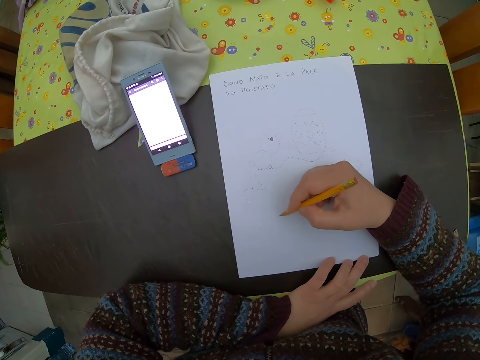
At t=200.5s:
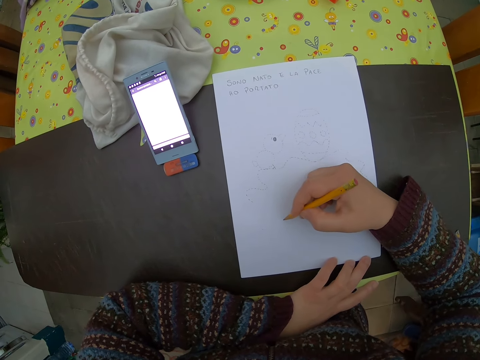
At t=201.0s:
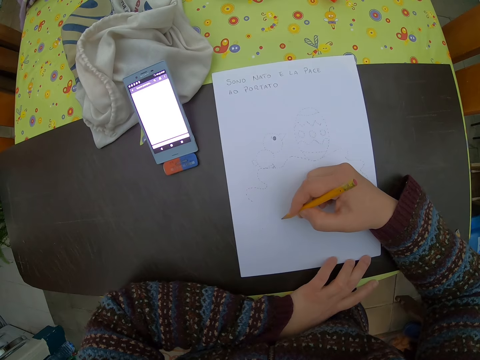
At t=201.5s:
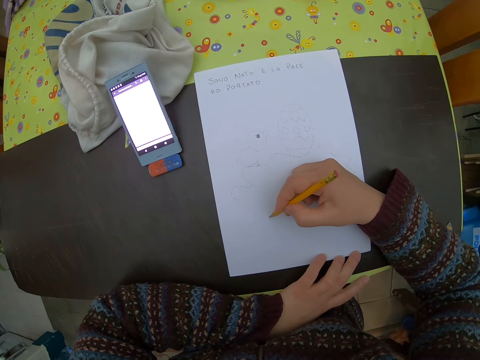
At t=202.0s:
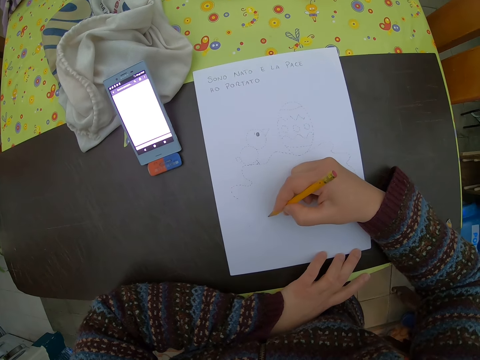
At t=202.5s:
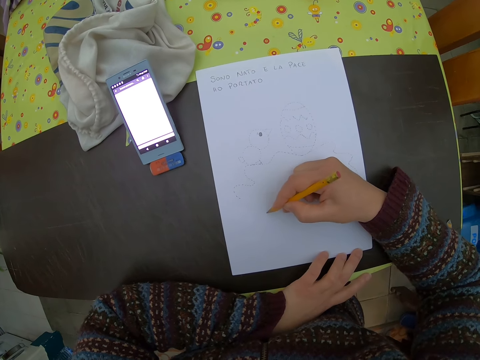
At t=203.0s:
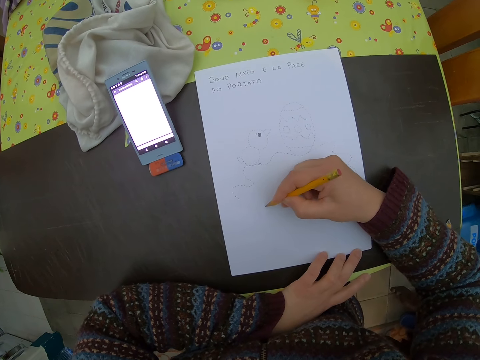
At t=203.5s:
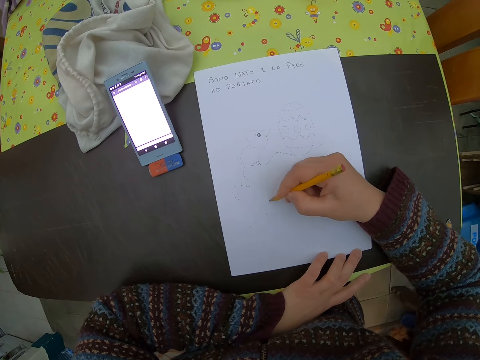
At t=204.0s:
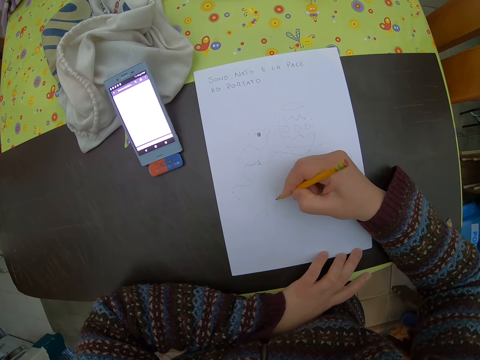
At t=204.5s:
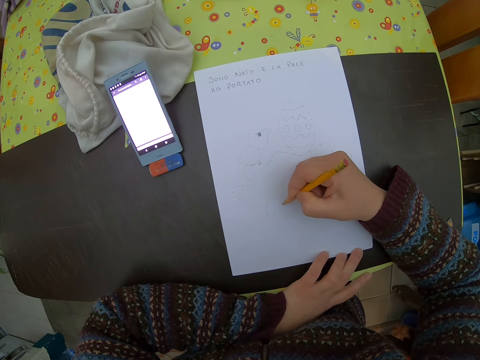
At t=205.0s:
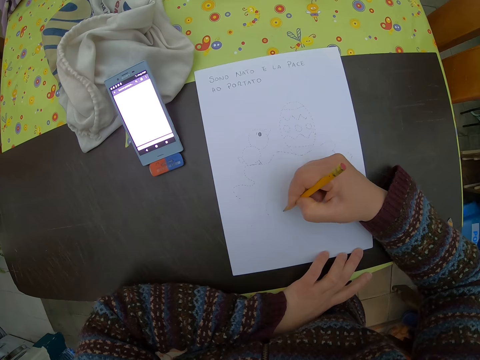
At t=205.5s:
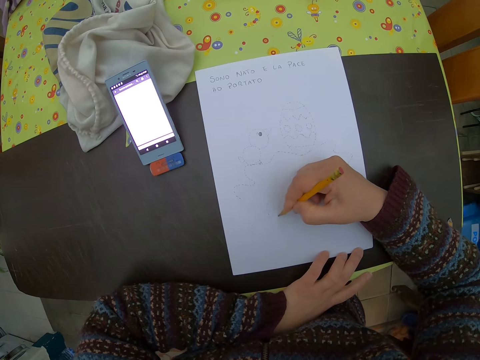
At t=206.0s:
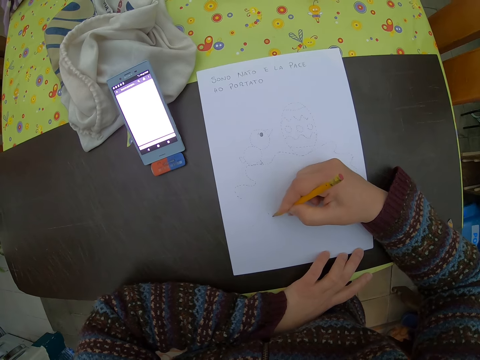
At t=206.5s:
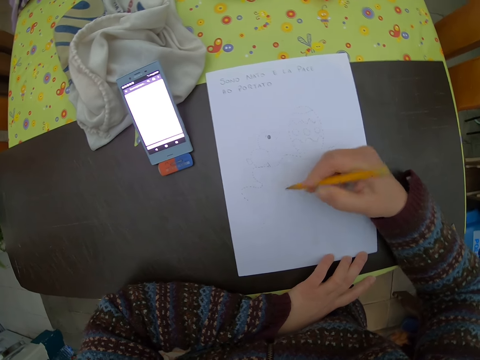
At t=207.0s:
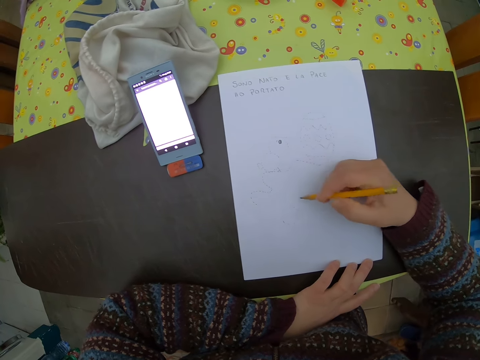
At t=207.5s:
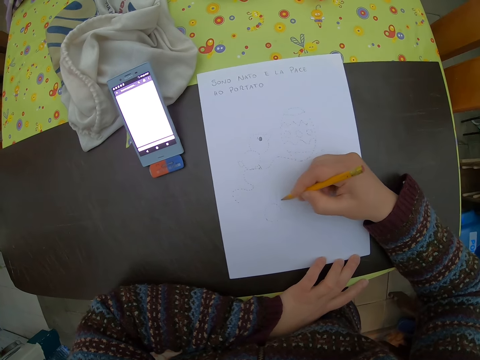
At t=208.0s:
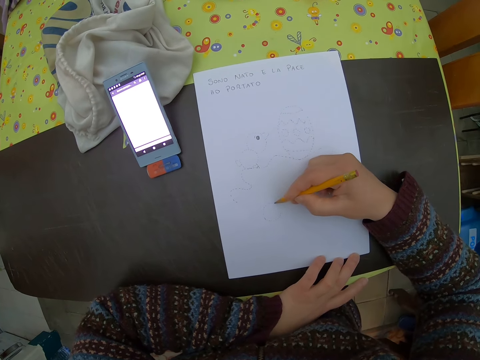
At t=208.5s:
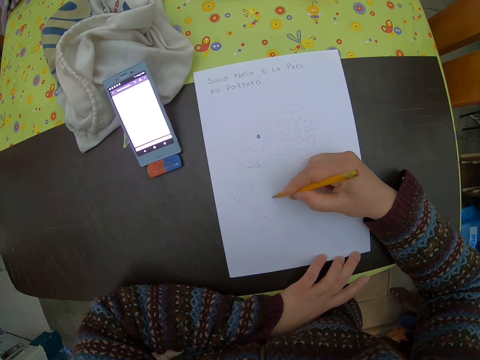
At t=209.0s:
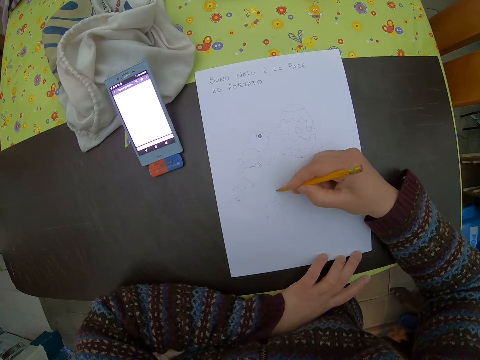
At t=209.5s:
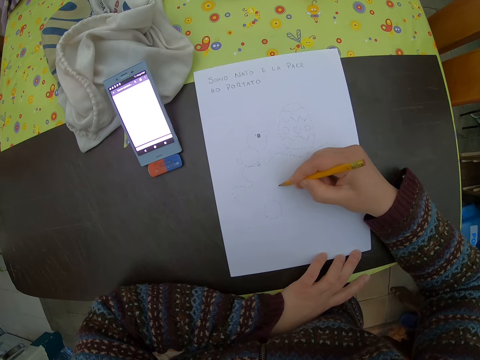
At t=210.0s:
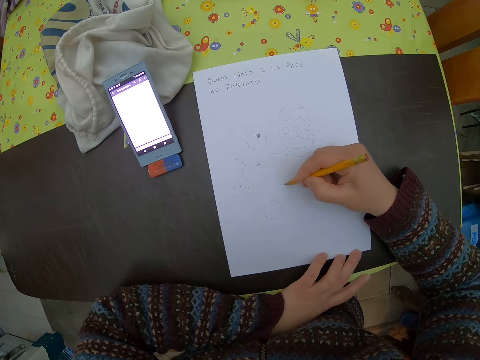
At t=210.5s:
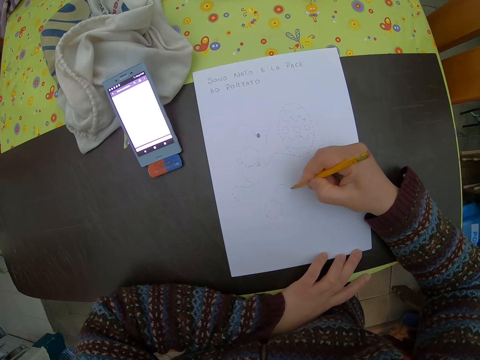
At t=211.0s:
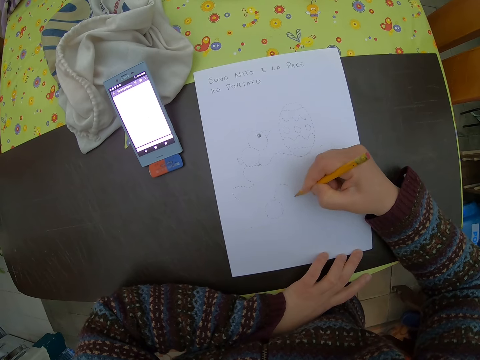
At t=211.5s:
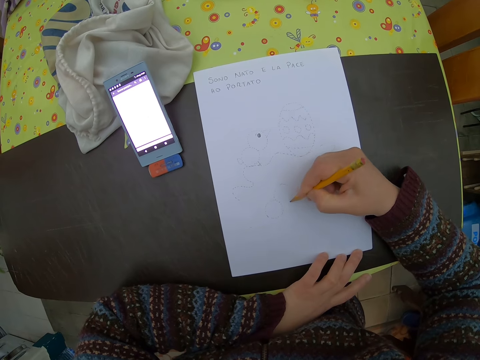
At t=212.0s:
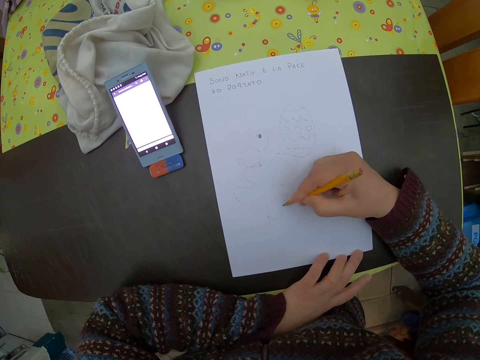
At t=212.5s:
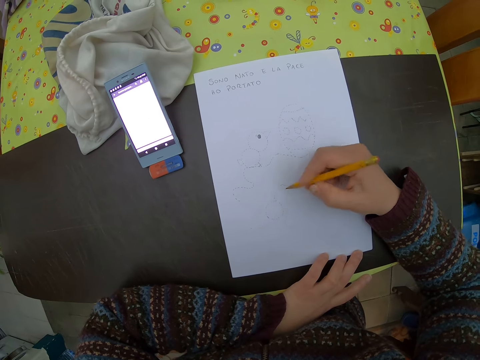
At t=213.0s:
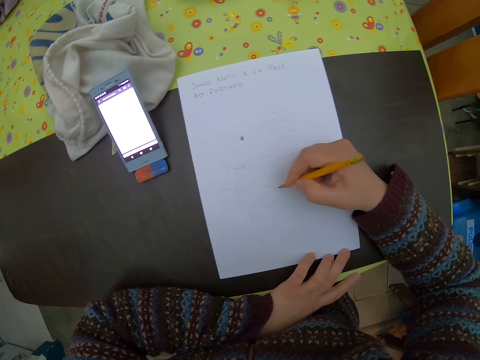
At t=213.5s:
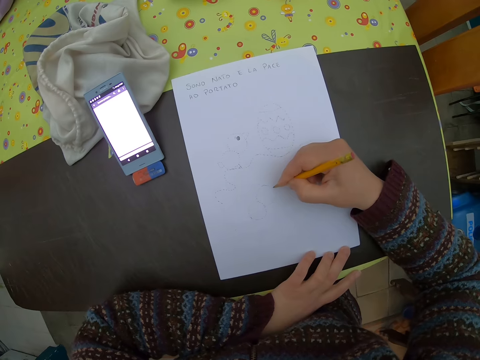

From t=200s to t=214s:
The camera wearer draws images on the drawing paper with the pencil in her right hand. She moves the hand. She draws on the drawing paper.

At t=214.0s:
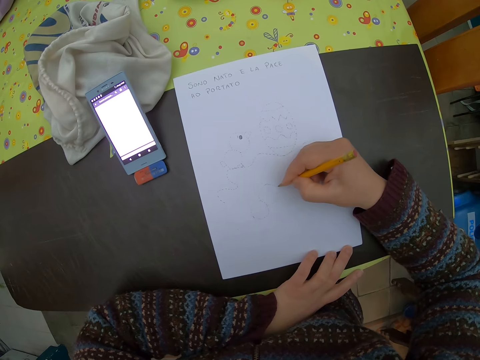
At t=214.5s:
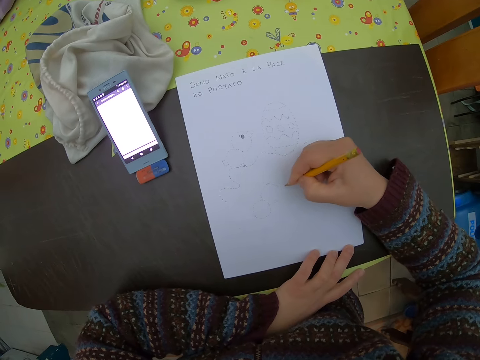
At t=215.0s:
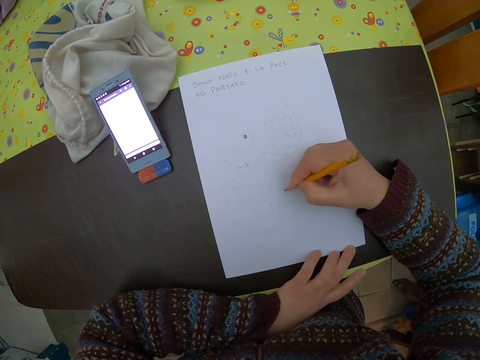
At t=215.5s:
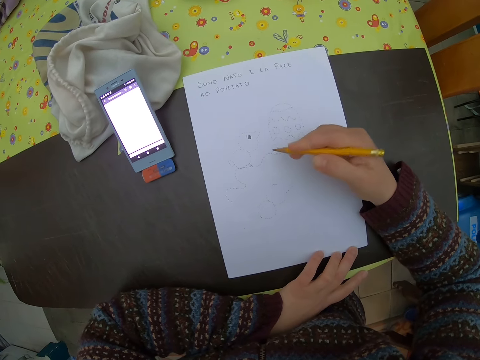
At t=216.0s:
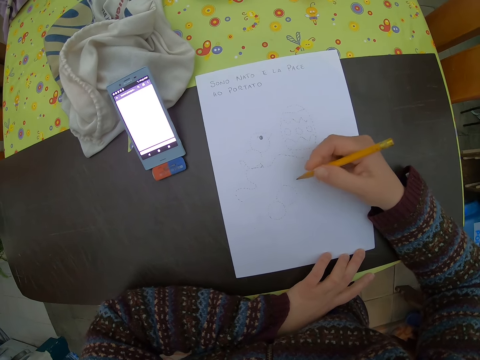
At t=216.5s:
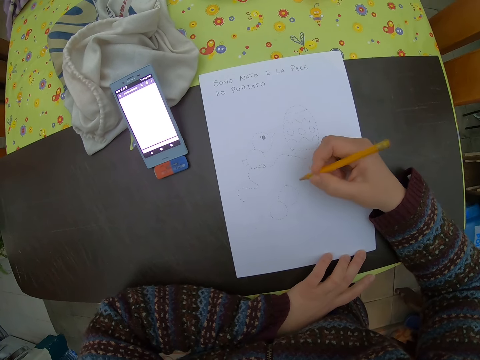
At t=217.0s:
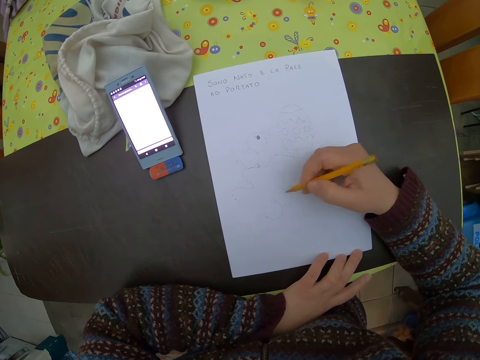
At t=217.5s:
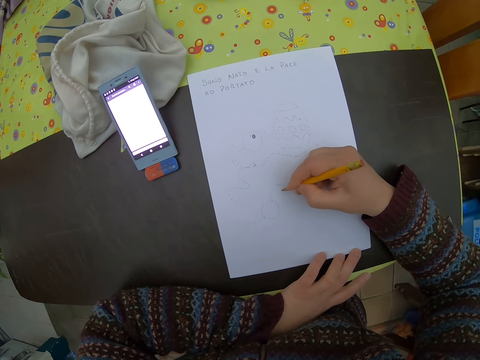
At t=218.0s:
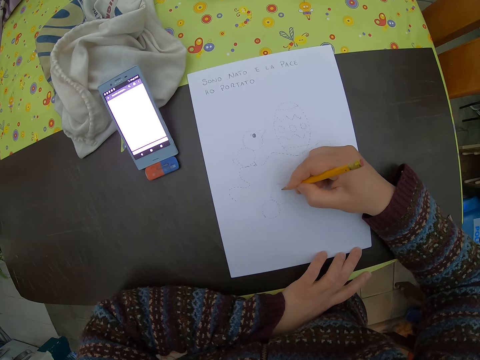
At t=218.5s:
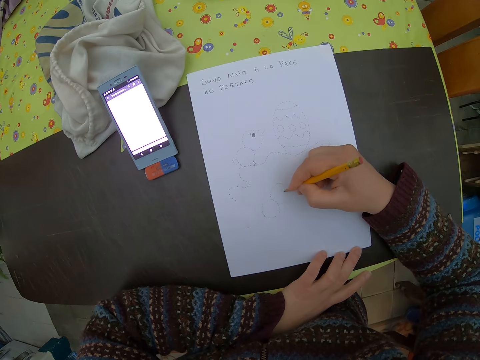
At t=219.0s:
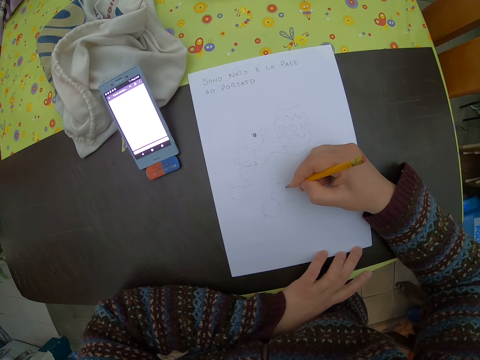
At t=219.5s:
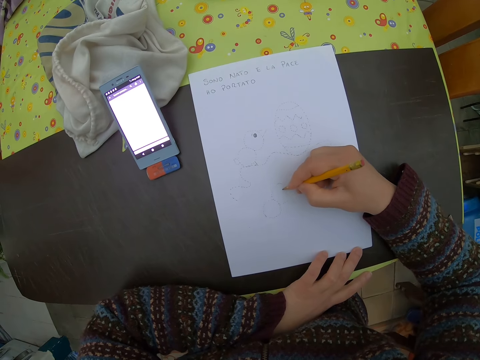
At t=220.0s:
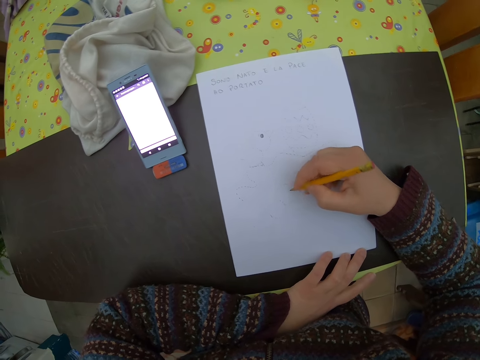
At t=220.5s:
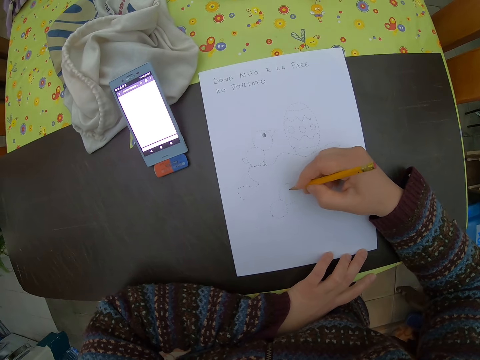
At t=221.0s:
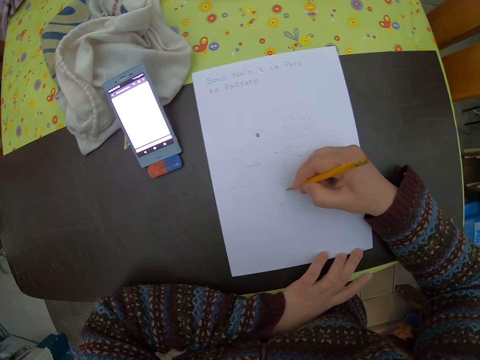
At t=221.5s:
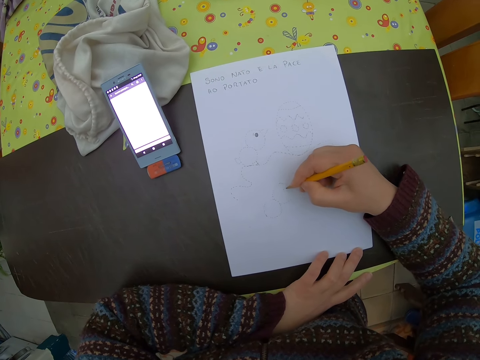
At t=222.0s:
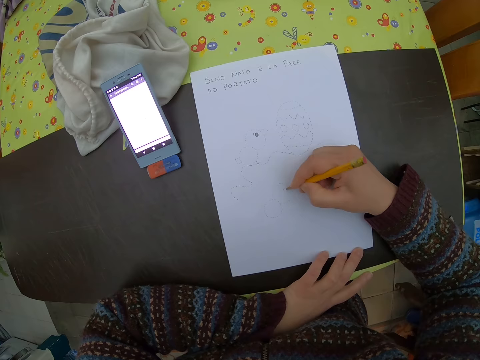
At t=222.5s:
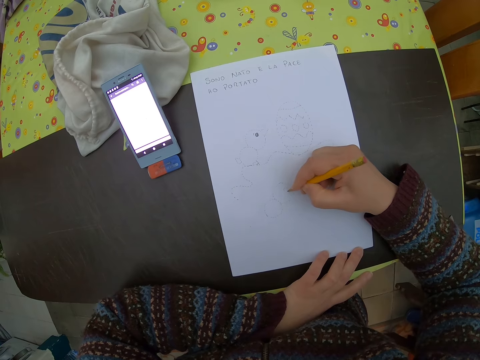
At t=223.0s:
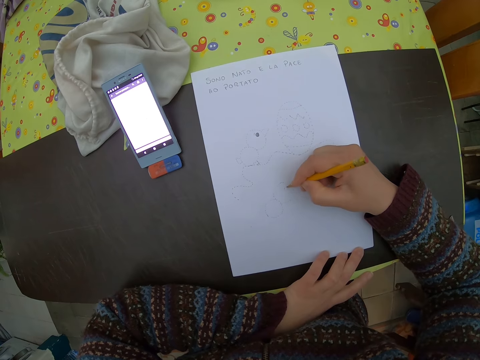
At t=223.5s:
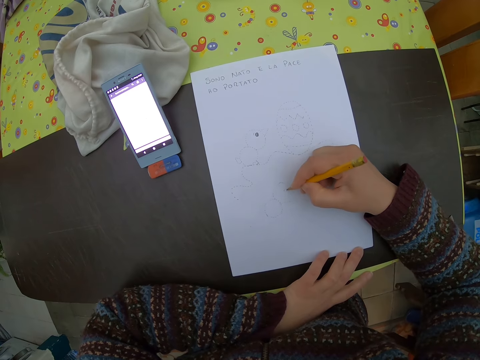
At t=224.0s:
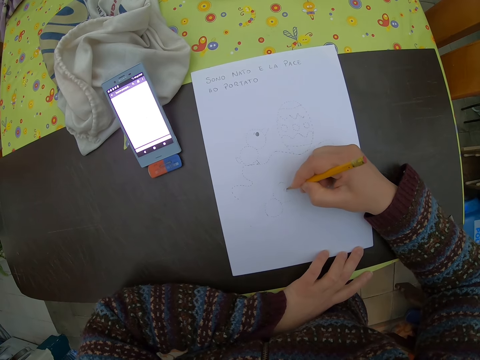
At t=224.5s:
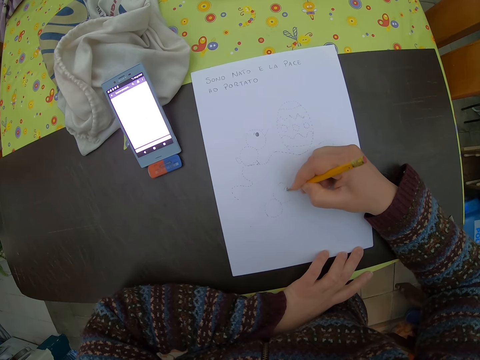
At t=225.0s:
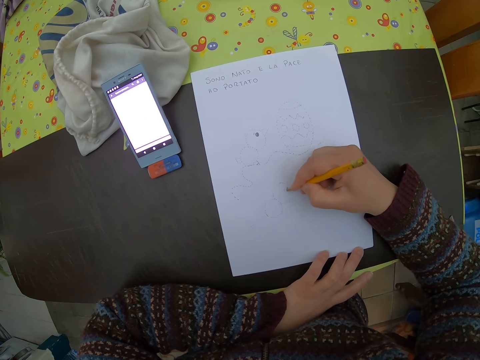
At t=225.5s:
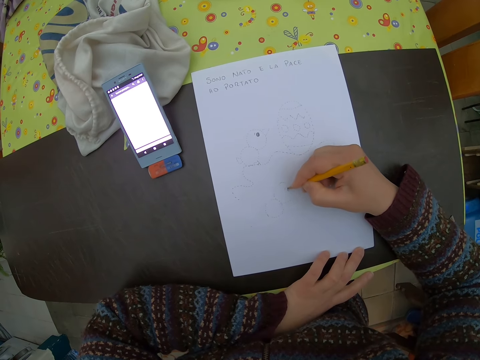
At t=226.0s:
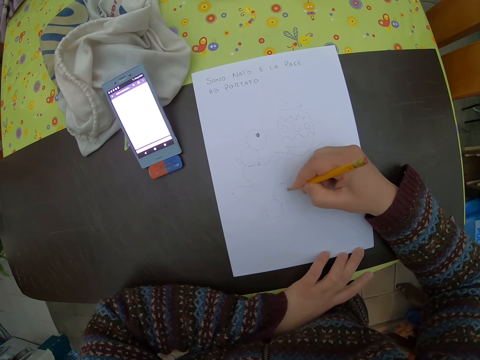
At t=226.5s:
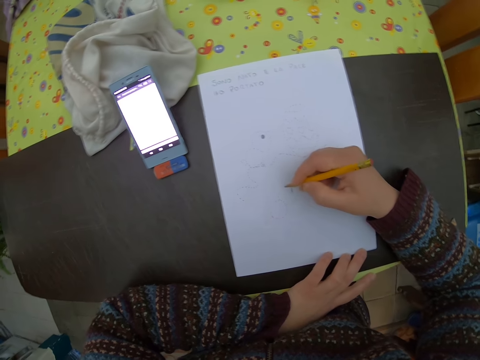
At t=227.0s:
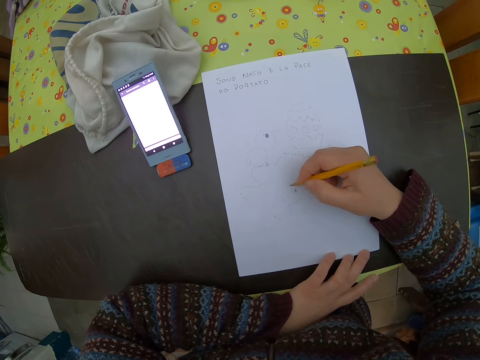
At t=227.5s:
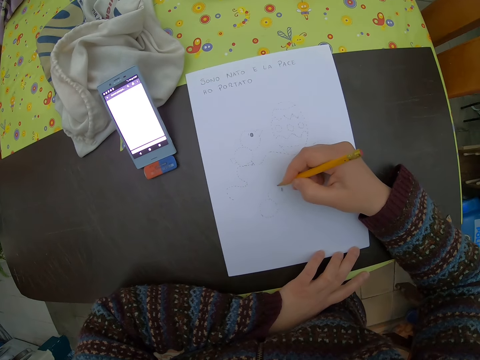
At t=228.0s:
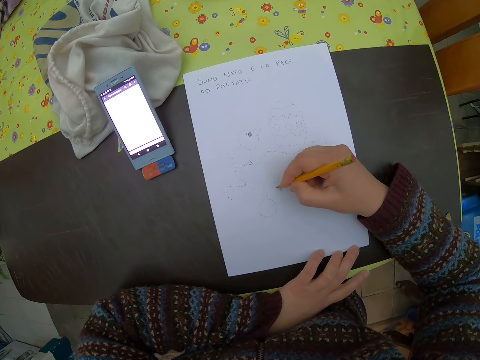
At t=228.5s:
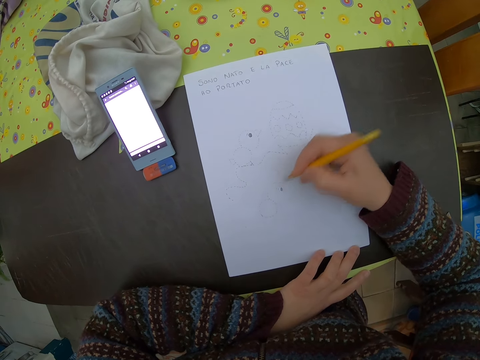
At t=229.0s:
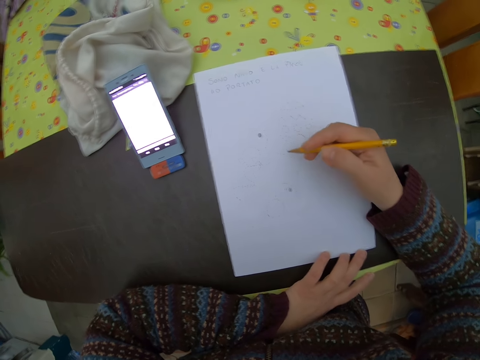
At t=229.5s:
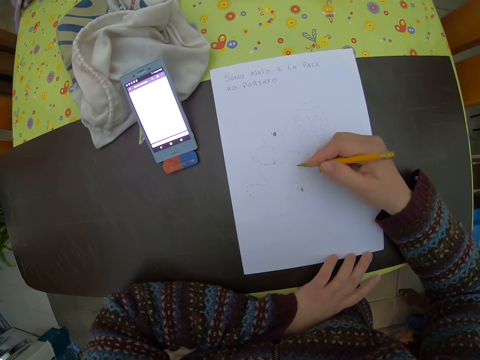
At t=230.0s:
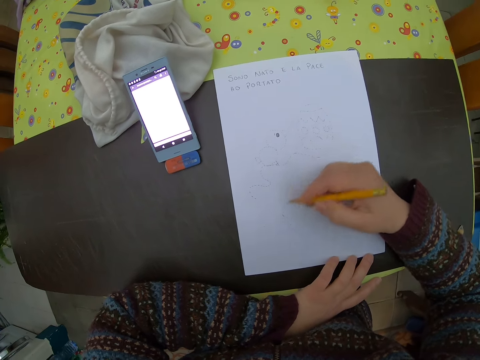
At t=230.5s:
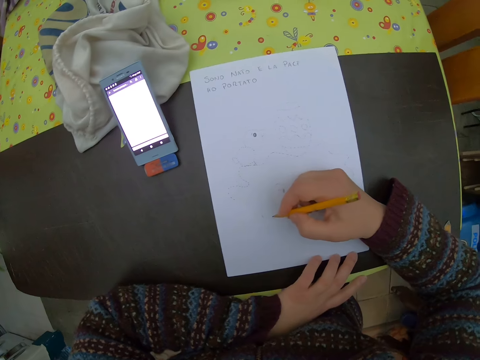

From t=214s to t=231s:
The camera wearer moves the hand. They draw on the drawing paper. They move the hand.
